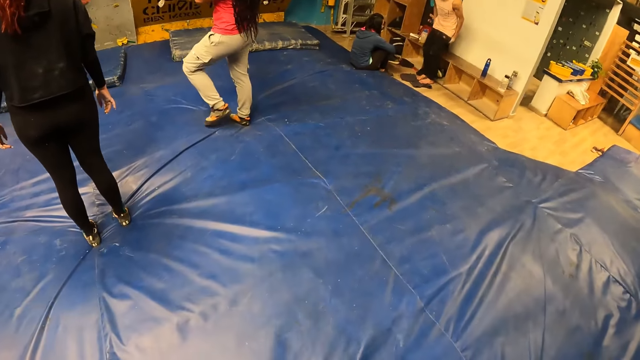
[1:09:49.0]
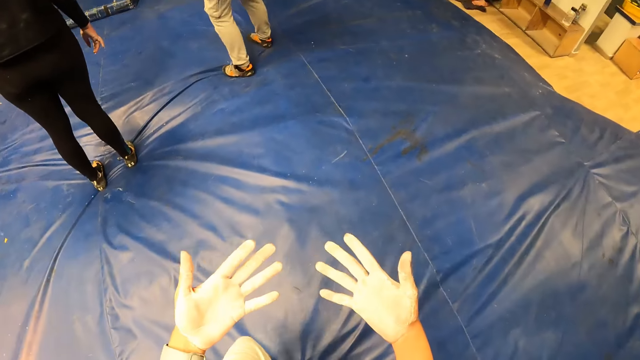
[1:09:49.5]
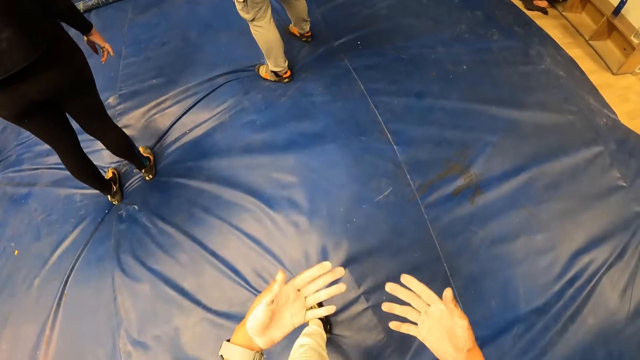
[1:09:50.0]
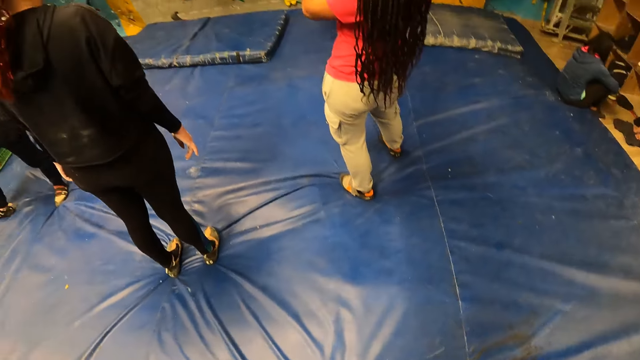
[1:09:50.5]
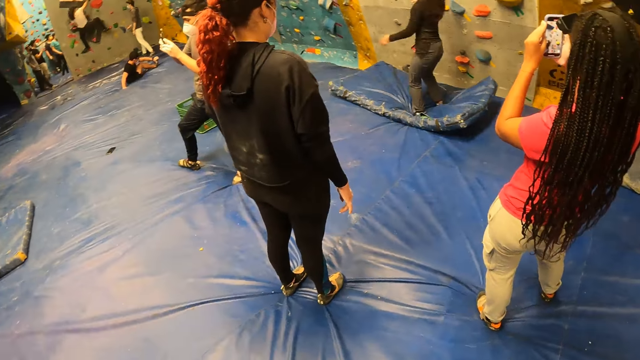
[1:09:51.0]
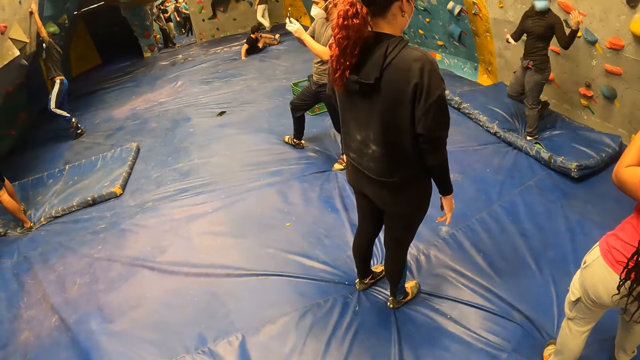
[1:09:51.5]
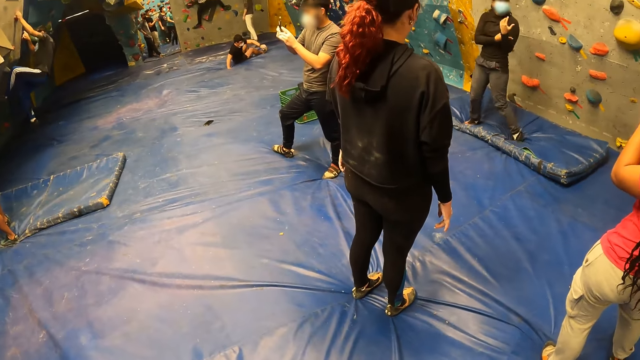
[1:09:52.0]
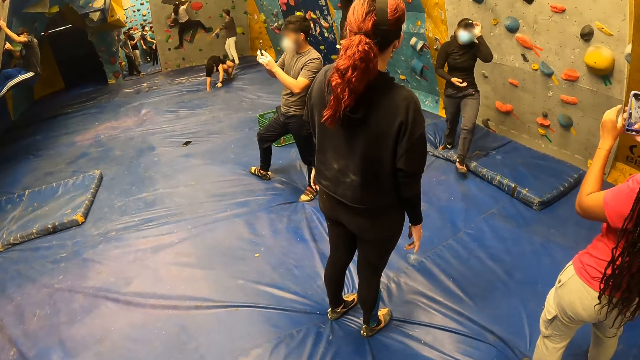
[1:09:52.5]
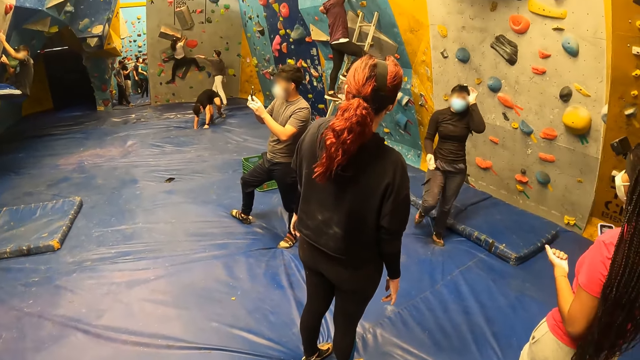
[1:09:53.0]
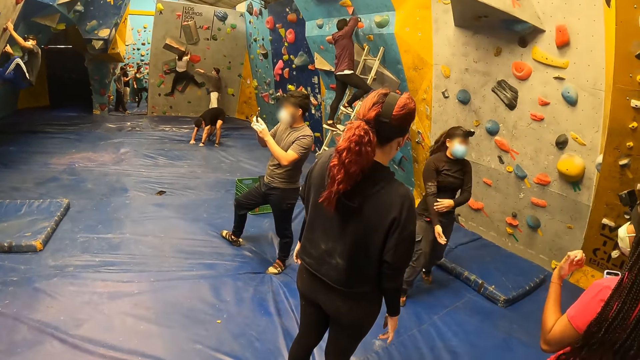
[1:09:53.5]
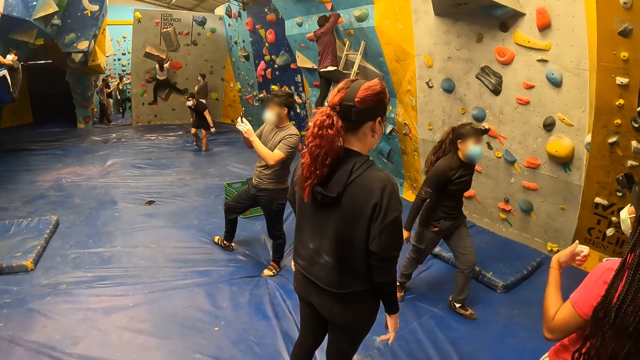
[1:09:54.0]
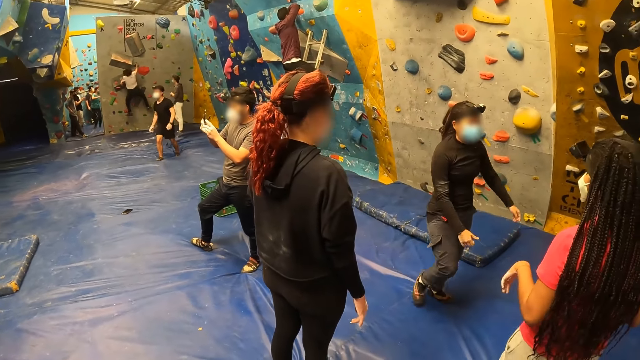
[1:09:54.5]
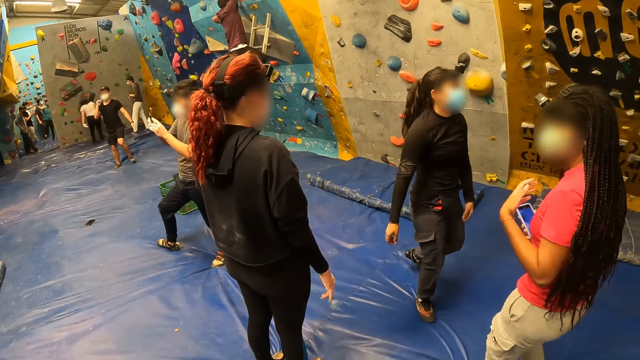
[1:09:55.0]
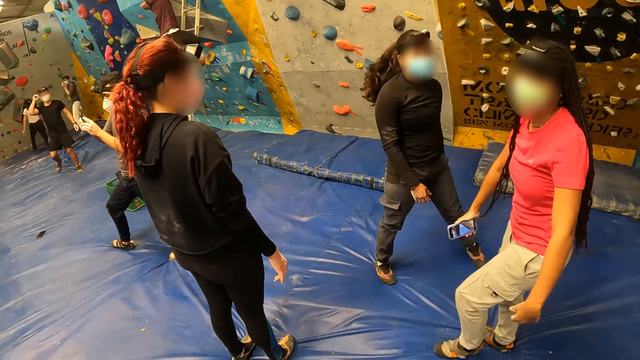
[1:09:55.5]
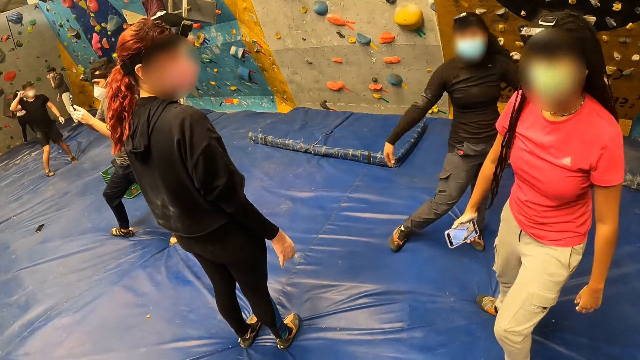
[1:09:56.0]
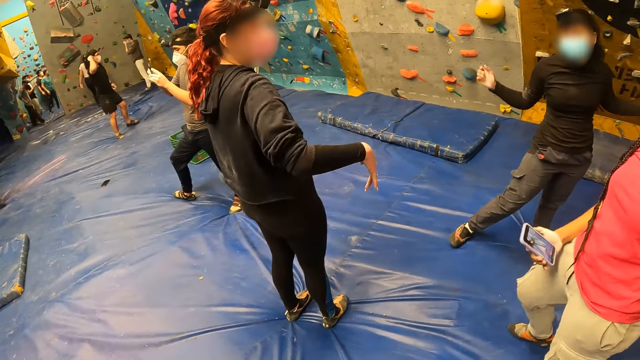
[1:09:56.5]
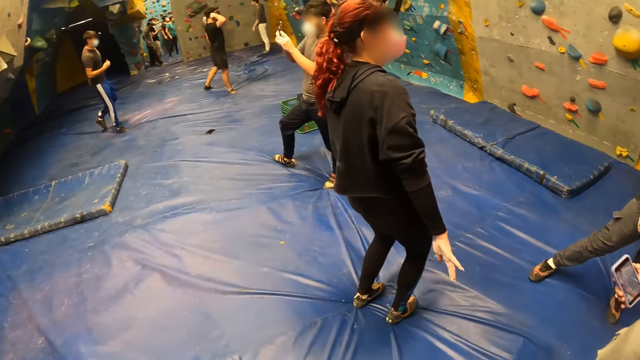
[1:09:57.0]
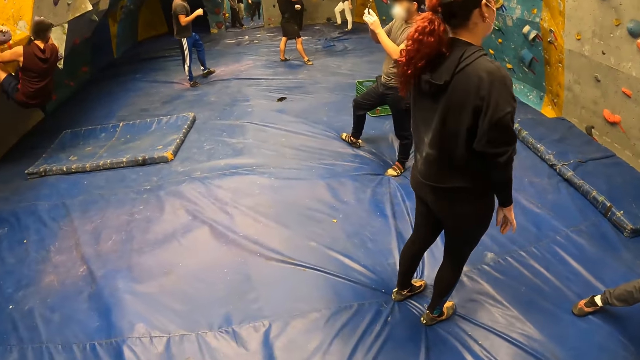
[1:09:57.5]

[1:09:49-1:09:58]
The woman takes a photo. The camera wearer moves around. The woman holds the phone with her right hand.

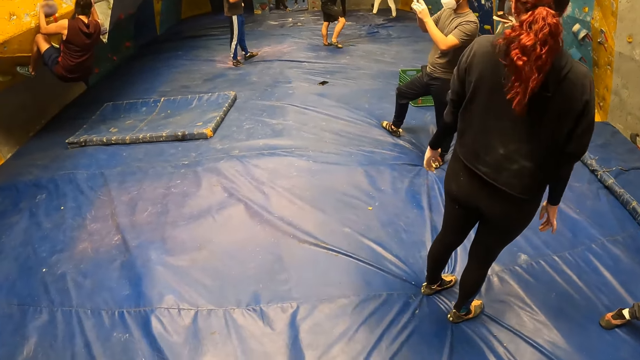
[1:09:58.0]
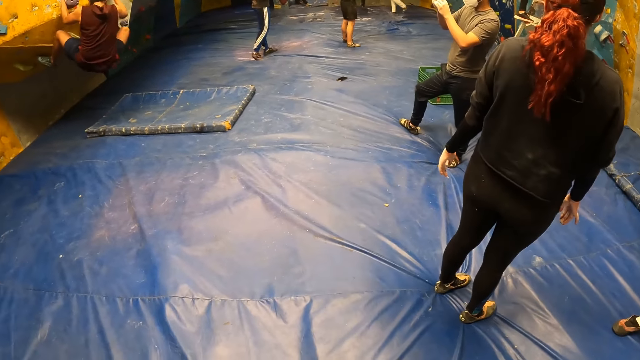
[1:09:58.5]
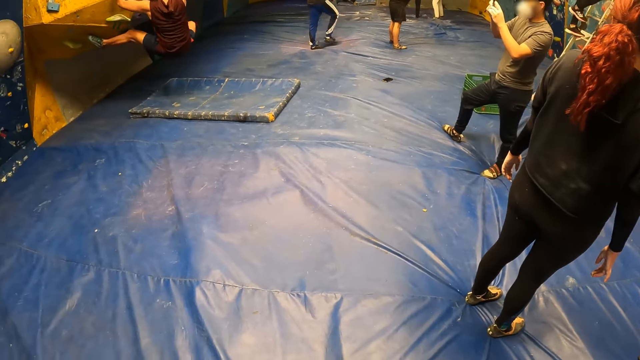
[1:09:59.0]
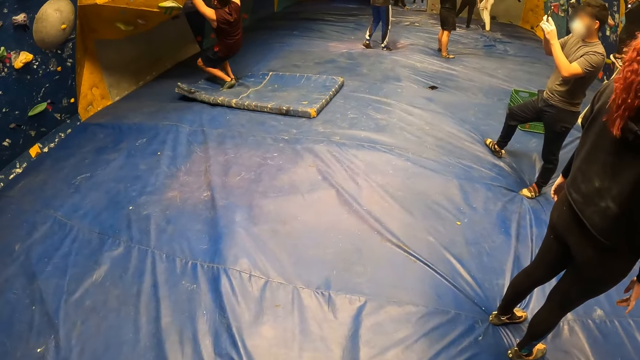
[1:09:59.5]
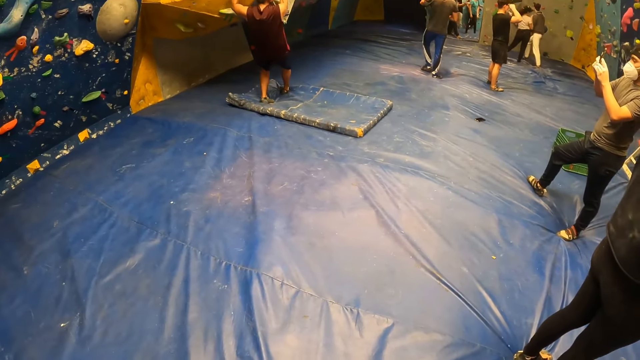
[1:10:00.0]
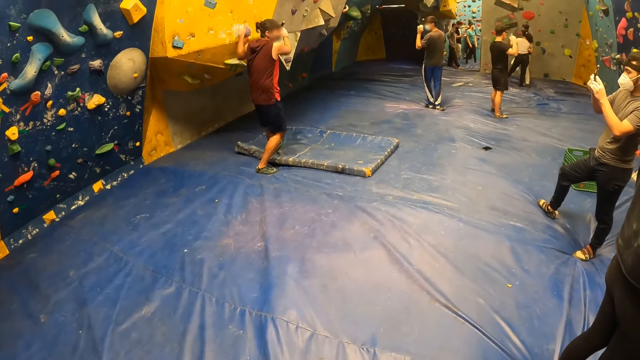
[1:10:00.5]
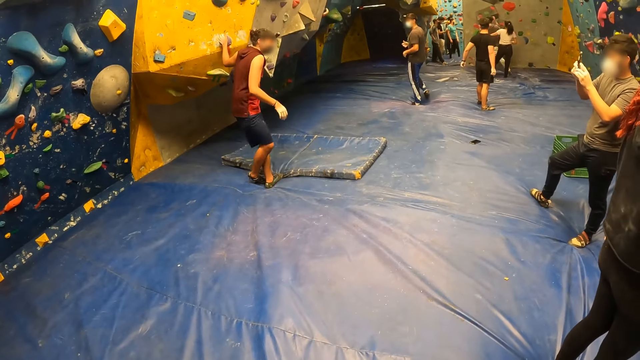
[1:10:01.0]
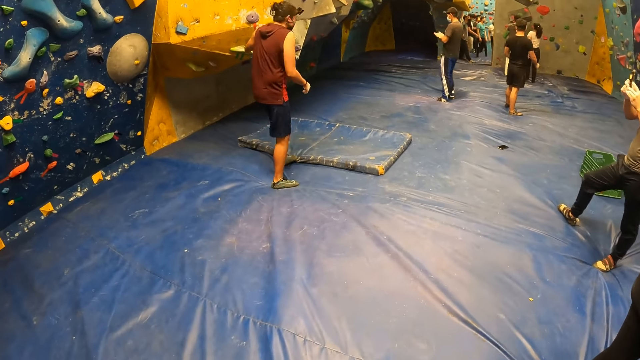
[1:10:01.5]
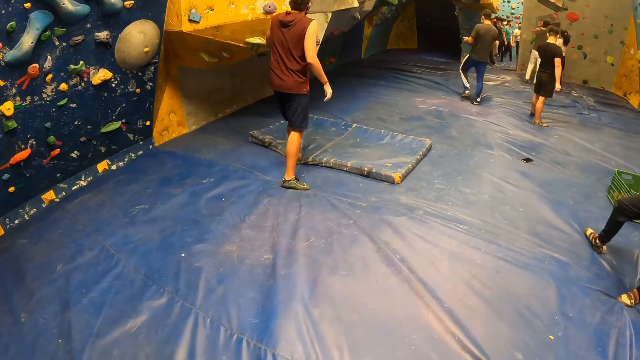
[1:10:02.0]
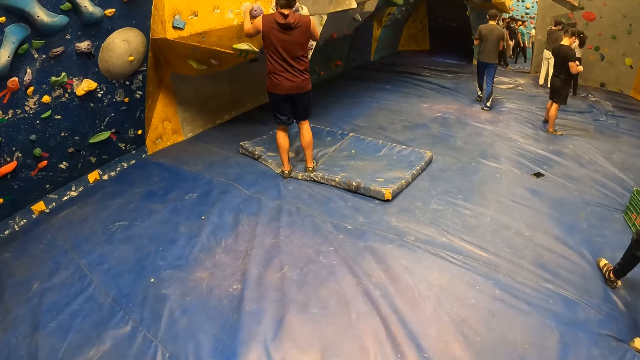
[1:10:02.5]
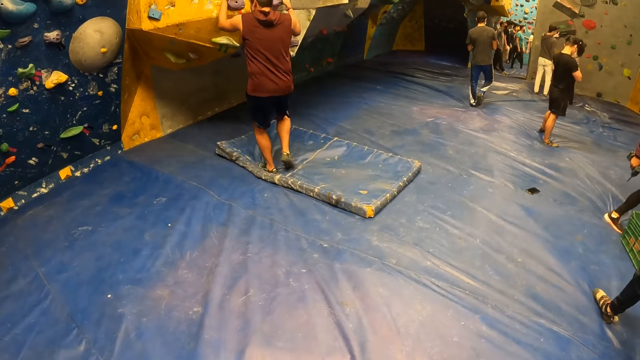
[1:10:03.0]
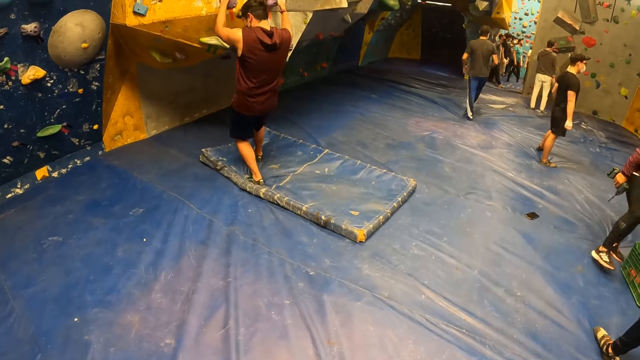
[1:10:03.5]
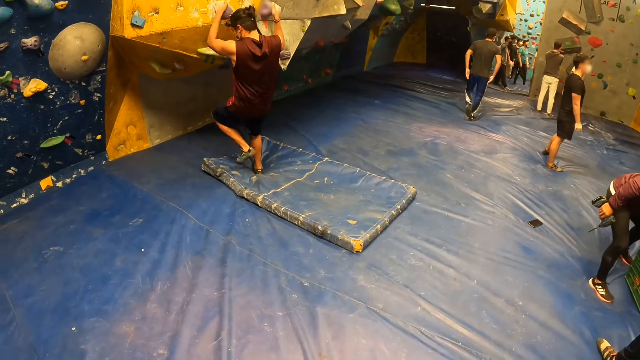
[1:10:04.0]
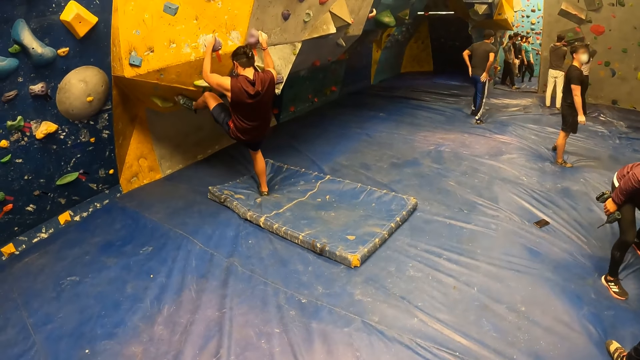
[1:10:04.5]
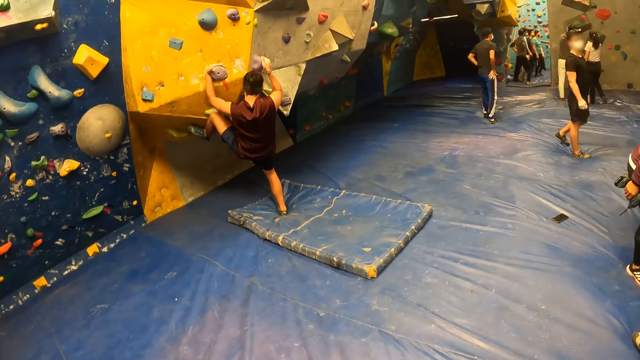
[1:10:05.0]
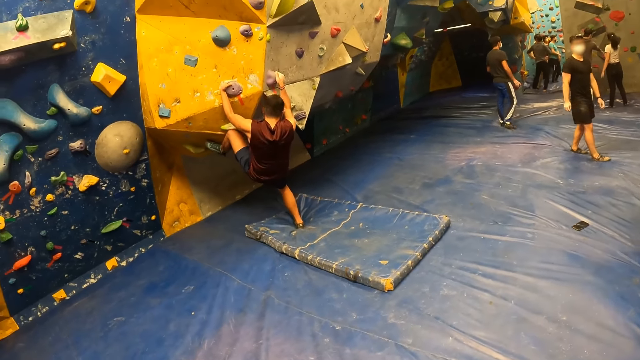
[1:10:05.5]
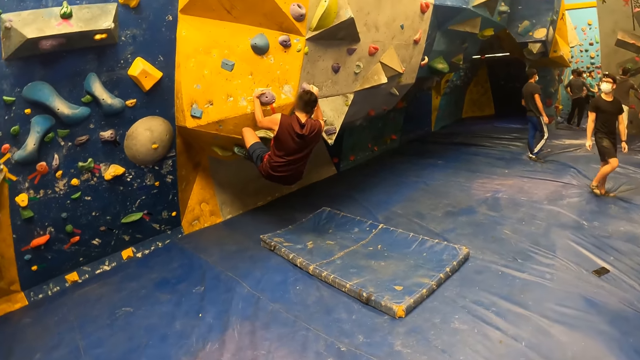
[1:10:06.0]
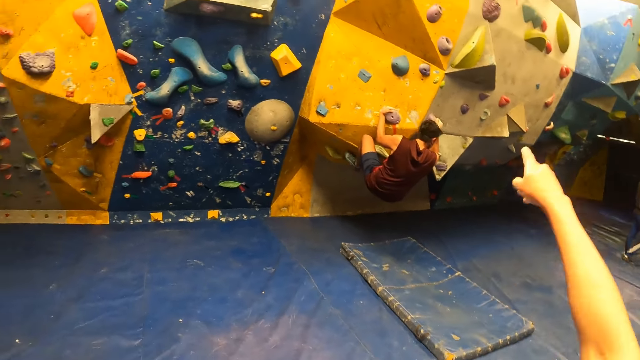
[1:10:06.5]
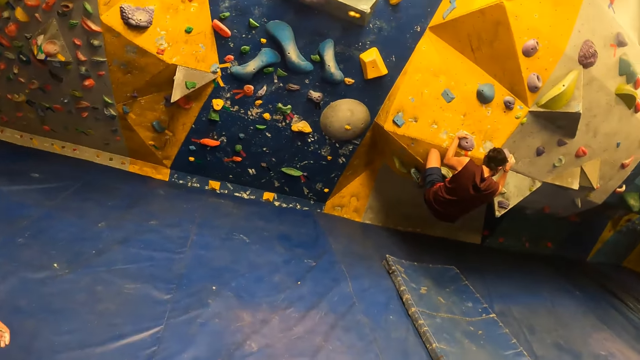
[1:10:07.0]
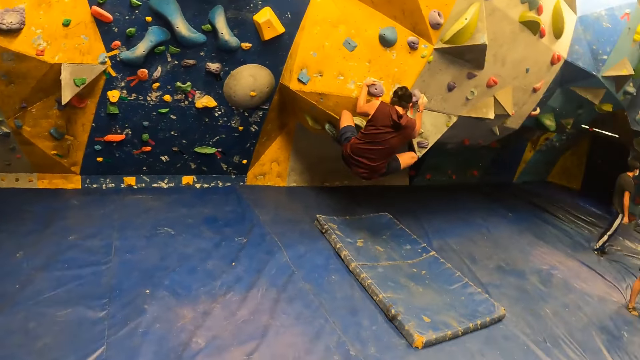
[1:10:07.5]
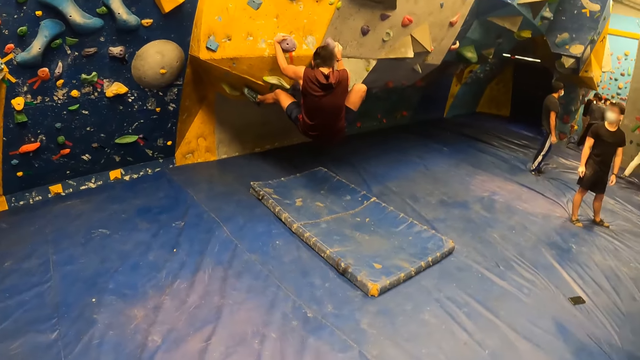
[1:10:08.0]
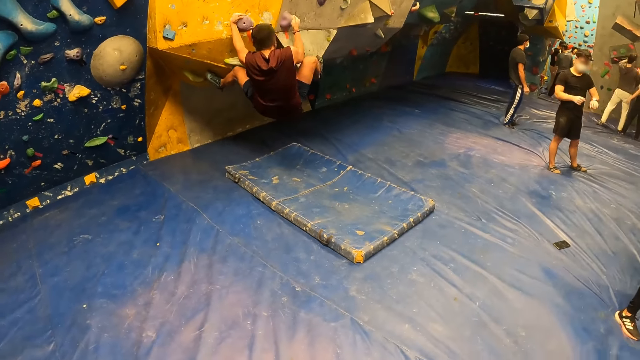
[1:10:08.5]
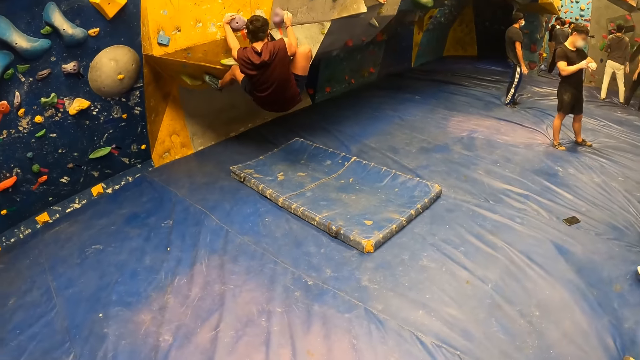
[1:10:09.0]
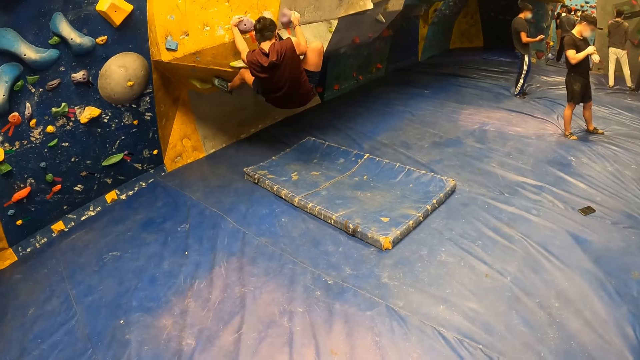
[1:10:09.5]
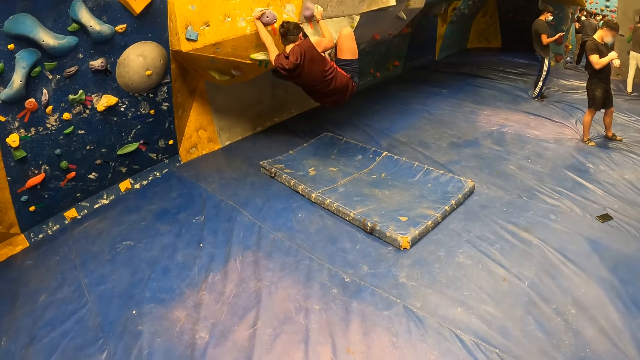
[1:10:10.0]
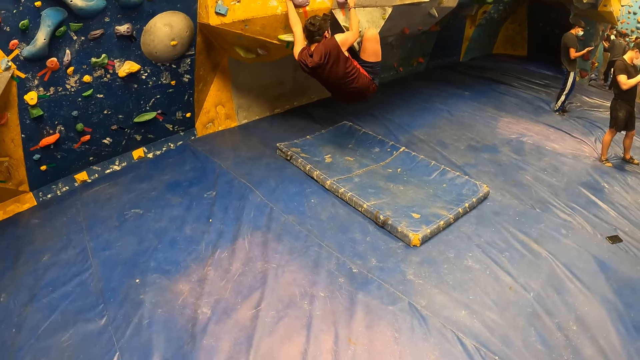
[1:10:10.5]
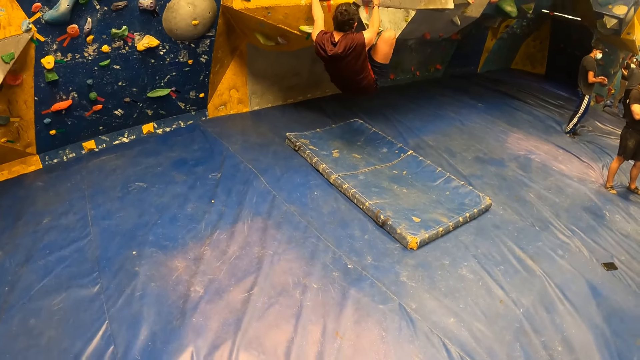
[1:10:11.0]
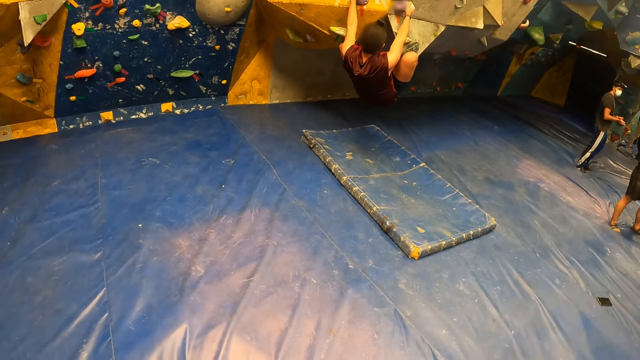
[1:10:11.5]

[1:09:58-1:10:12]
A man hangs on the wall grip. The man jumps down. The man climbs the bouldering wall with his hands and feet. The man hangs on the wall grip. The camera wearer moves a hand.
